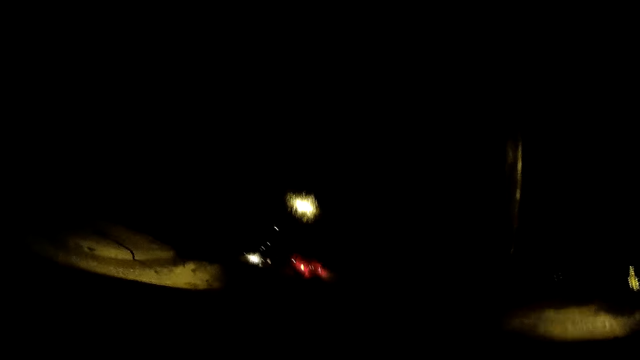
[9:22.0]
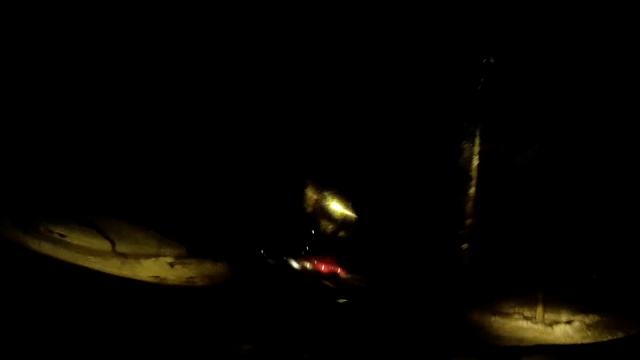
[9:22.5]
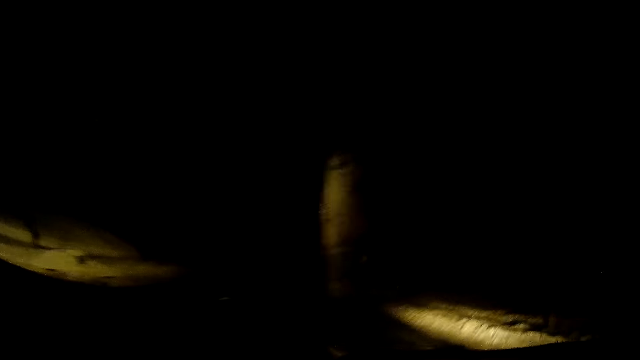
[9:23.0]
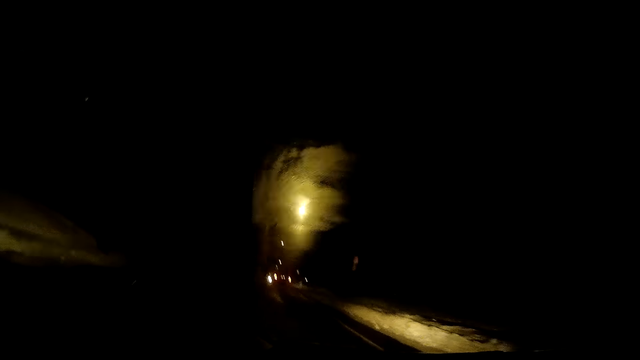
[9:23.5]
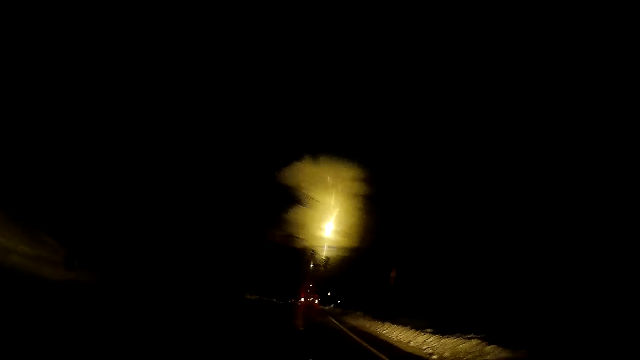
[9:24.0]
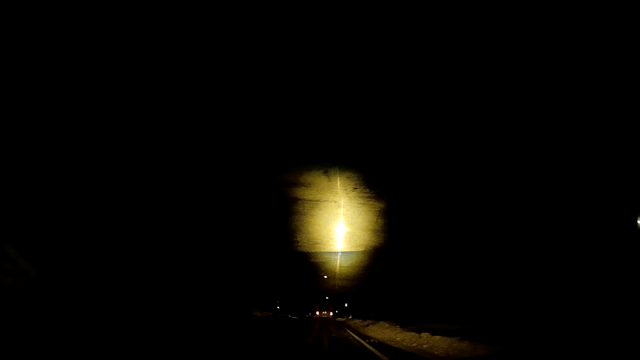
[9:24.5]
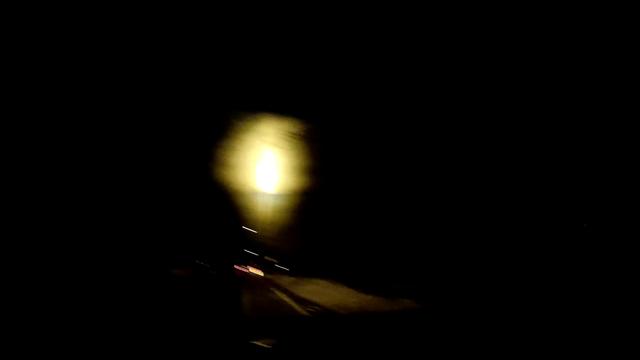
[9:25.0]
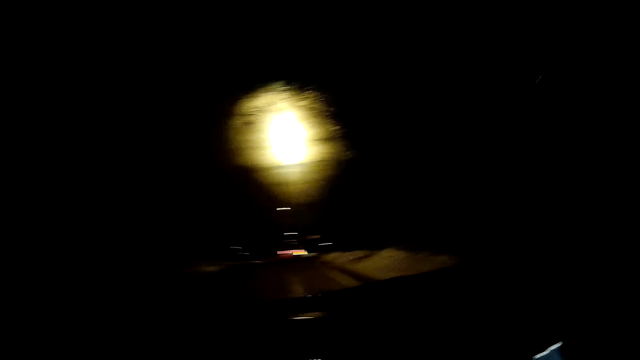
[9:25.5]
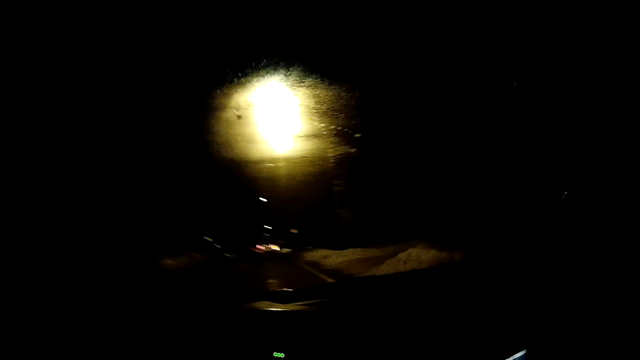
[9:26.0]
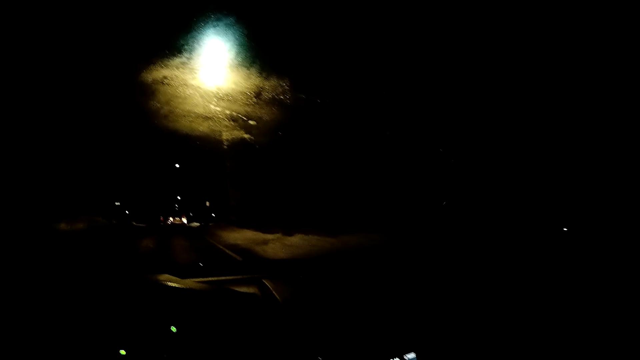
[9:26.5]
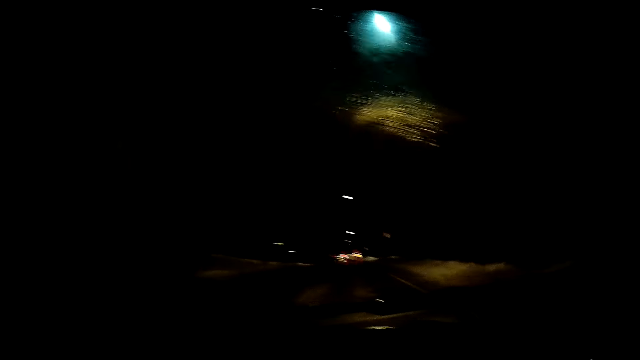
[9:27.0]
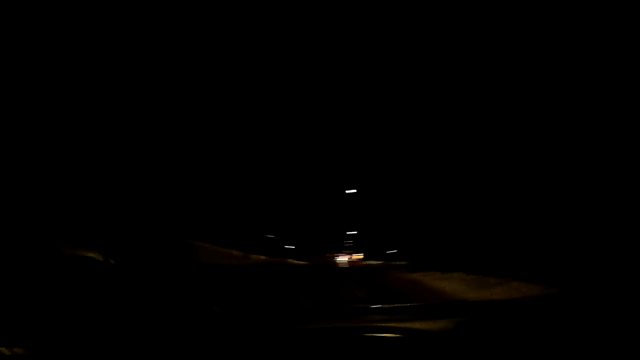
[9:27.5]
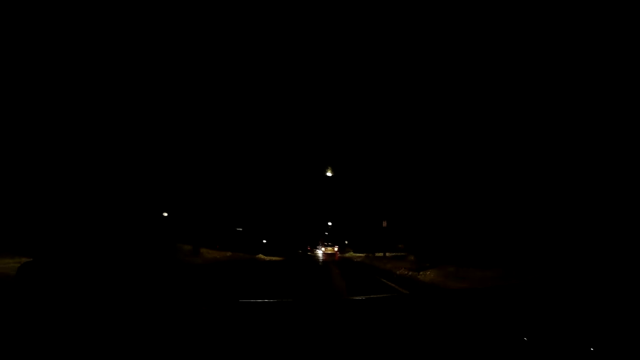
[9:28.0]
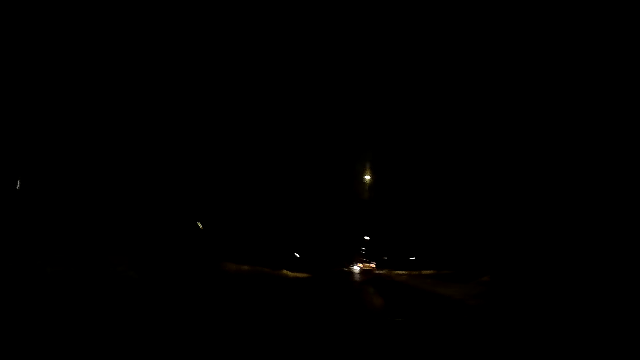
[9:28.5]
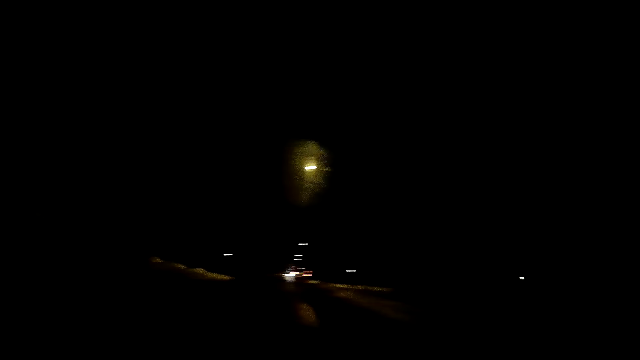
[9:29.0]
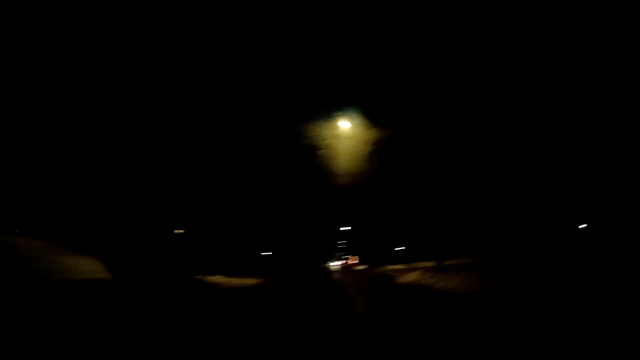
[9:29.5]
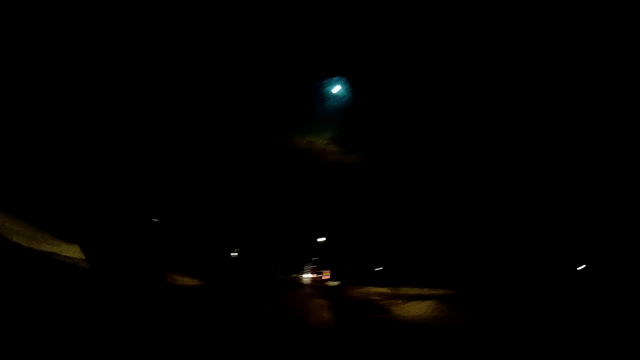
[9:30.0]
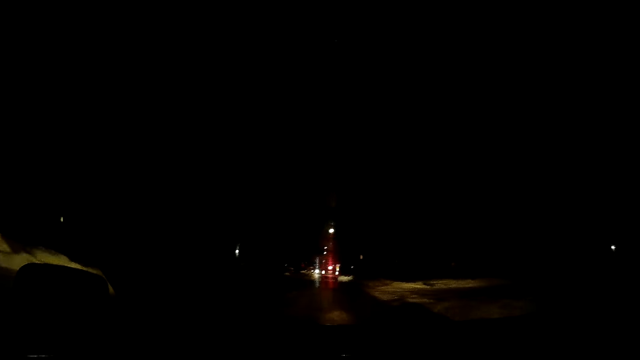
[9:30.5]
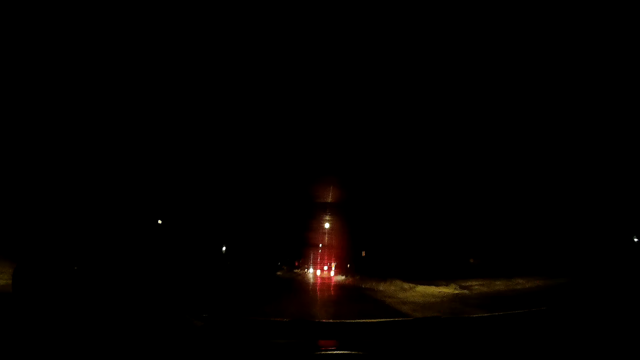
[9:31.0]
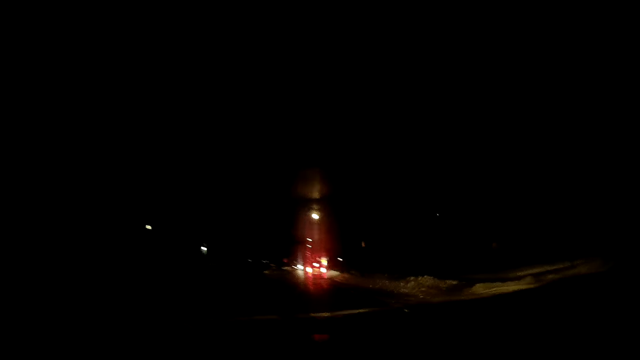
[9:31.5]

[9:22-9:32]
The camera wearer drives the car on the road. They look around. They drive the car on the road.

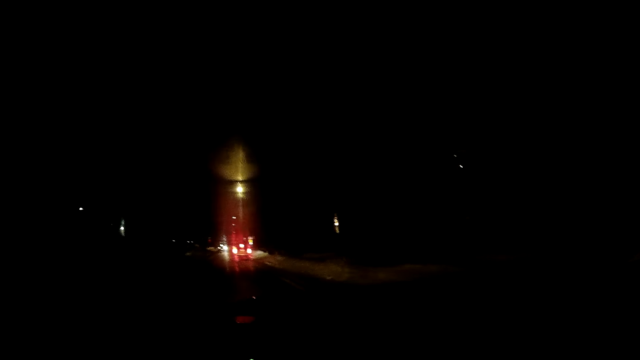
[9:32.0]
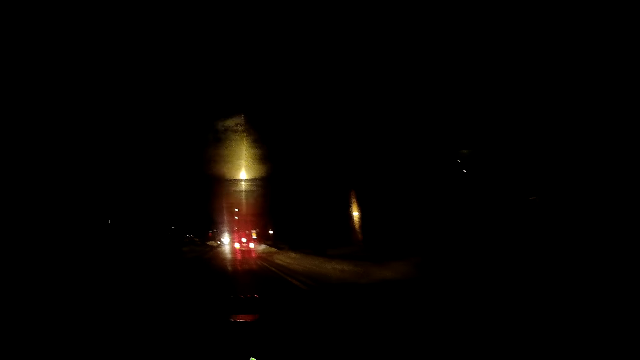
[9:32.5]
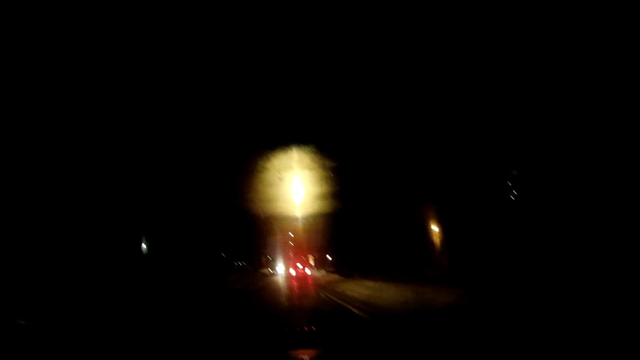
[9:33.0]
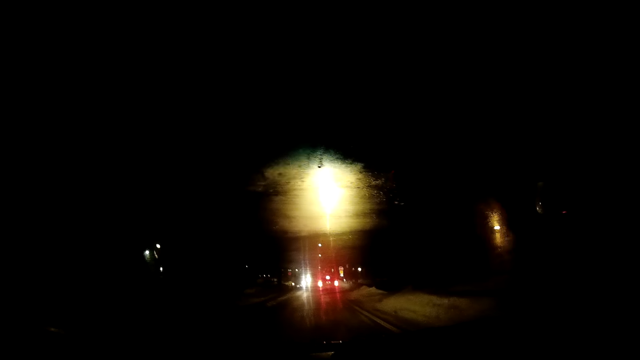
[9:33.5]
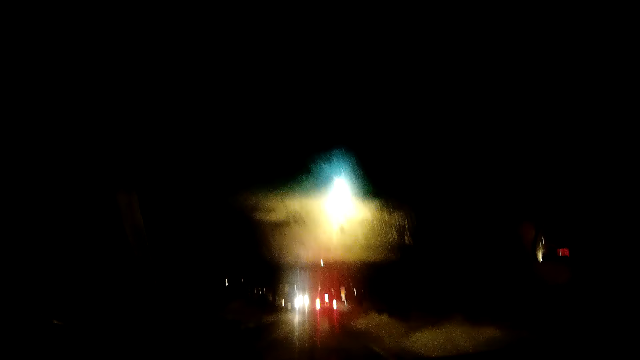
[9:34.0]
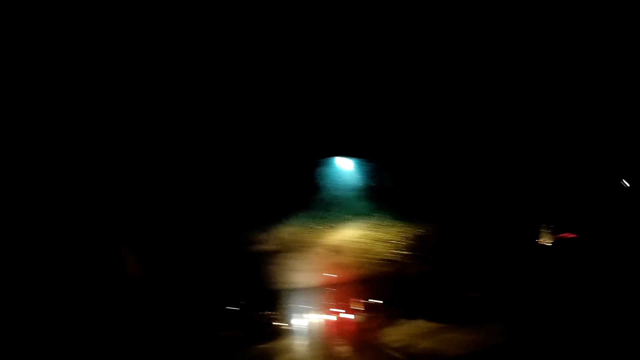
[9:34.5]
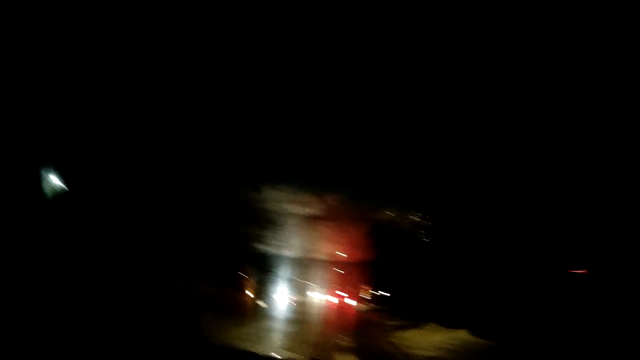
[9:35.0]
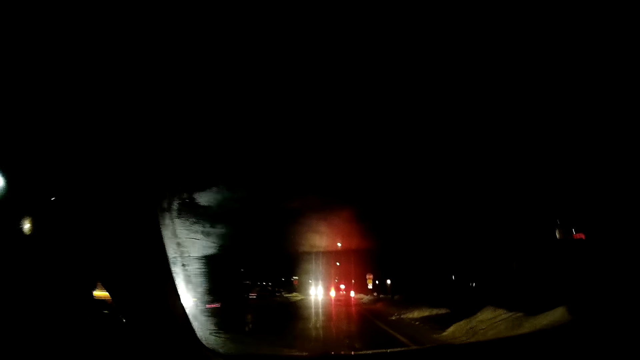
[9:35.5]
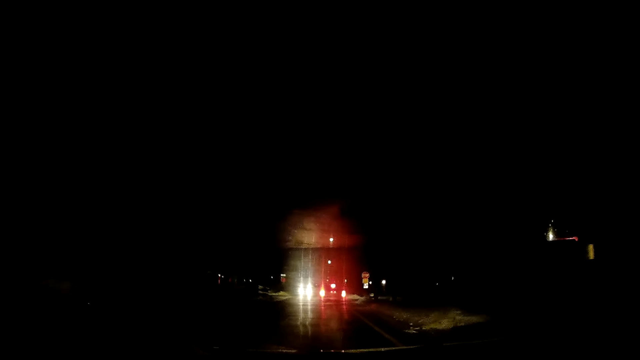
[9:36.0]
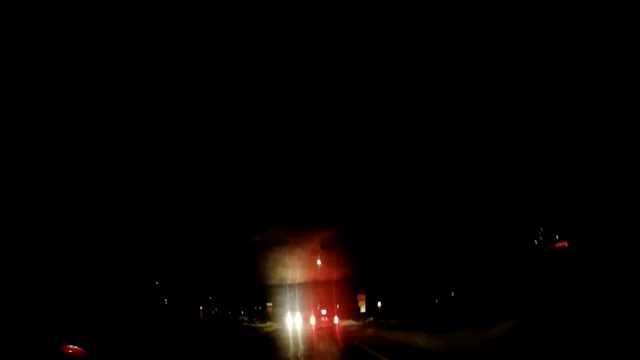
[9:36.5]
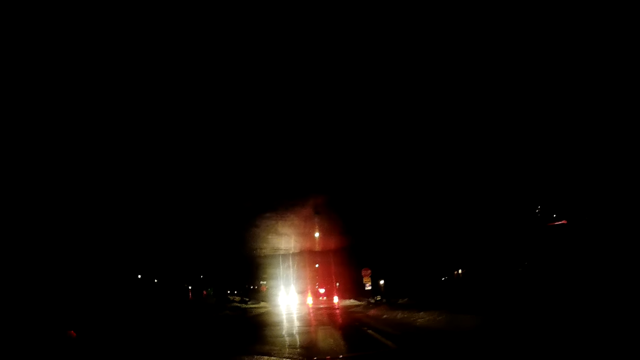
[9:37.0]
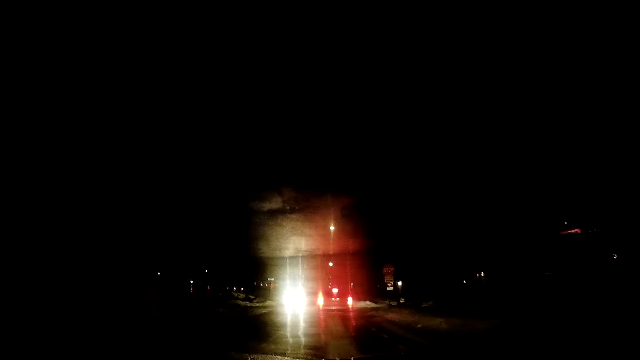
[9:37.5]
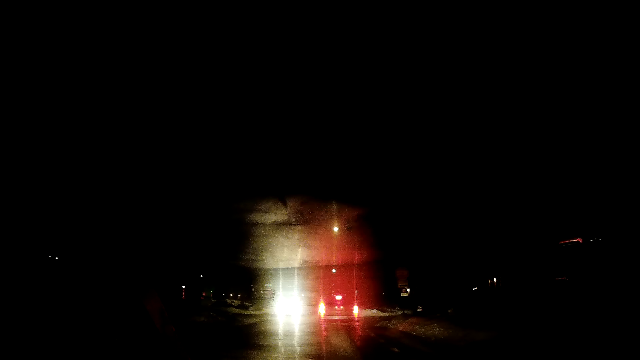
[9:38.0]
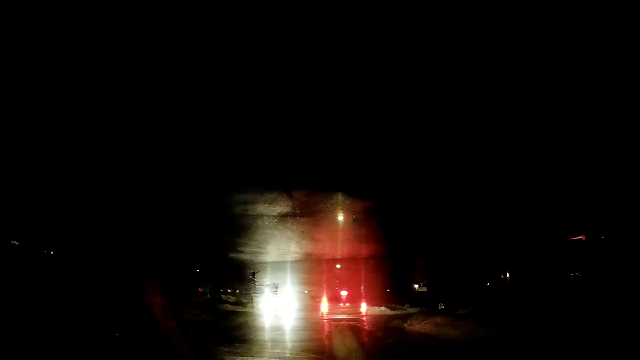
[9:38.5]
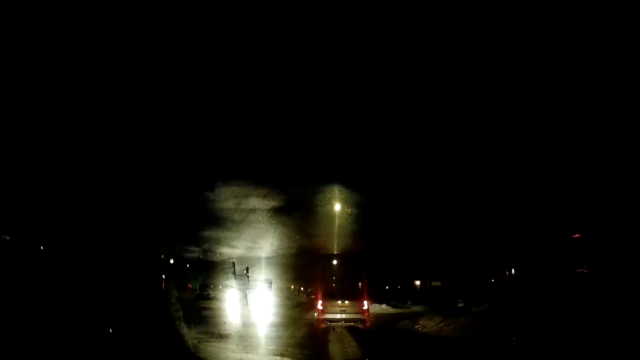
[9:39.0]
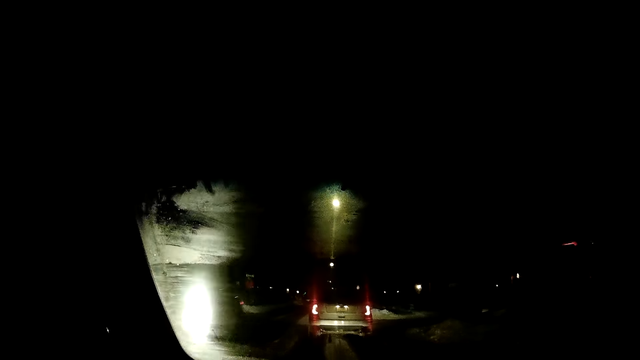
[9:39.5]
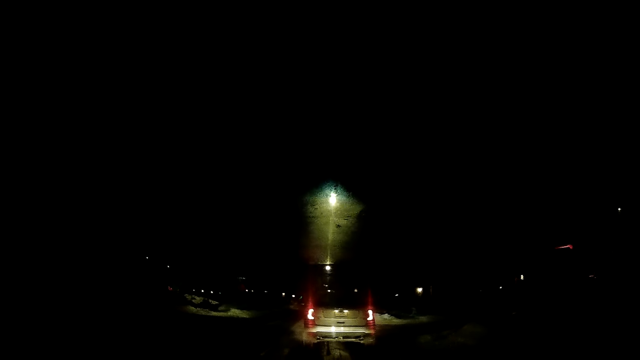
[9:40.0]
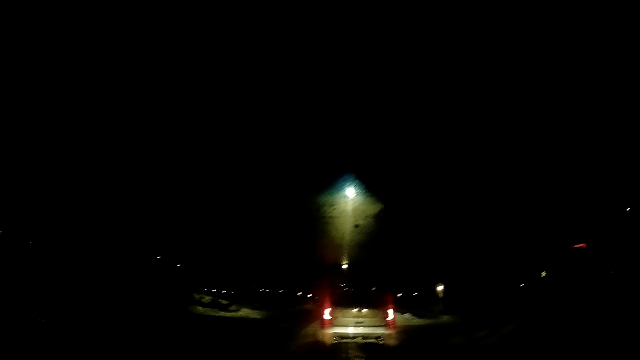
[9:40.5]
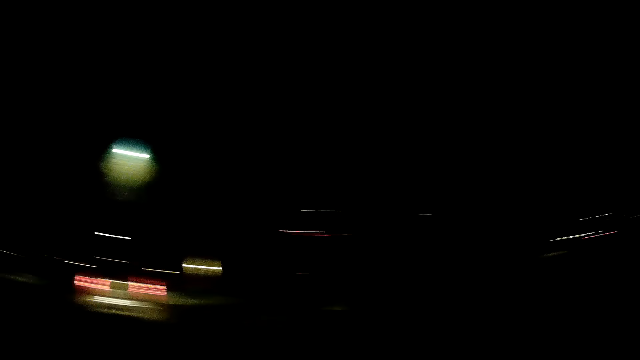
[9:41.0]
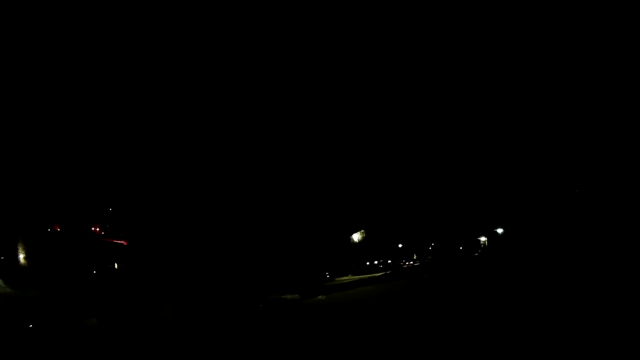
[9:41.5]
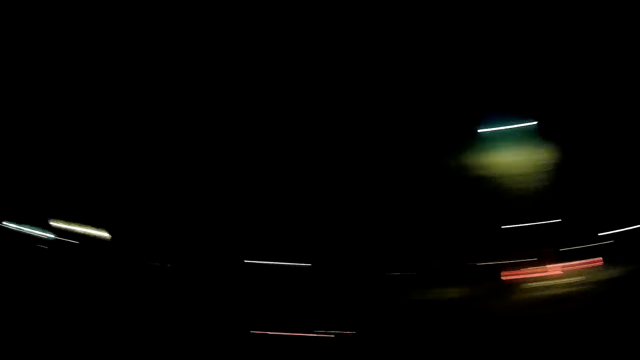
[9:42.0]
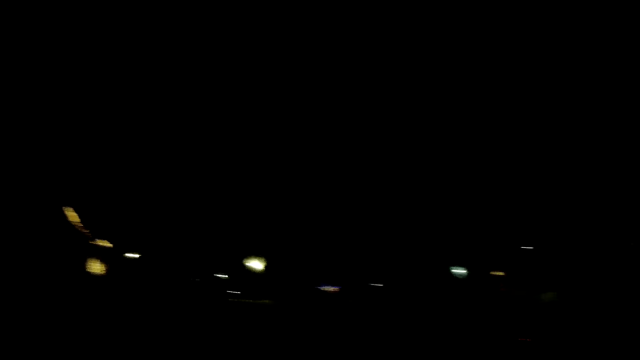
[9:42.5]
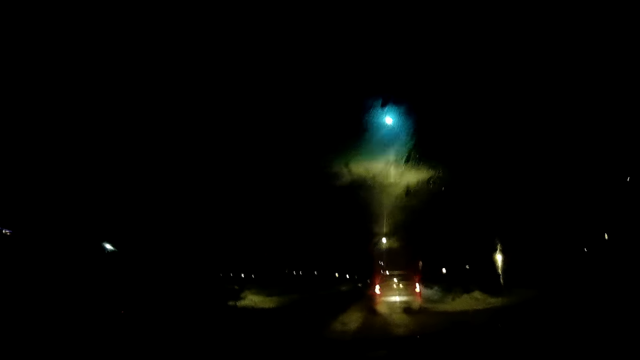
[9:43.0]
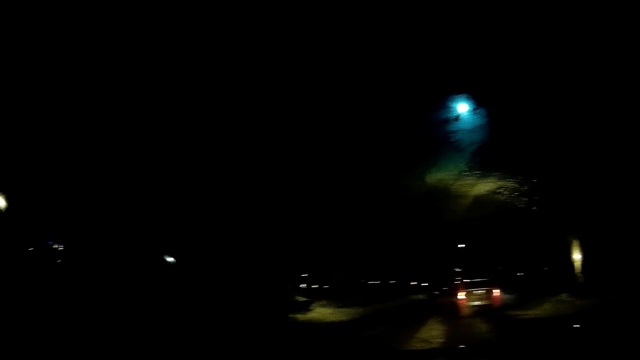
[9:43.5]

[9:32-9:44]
The camera wearer drives the car on the road. They look around. They drive the car on the road. They look around. They look around again.
